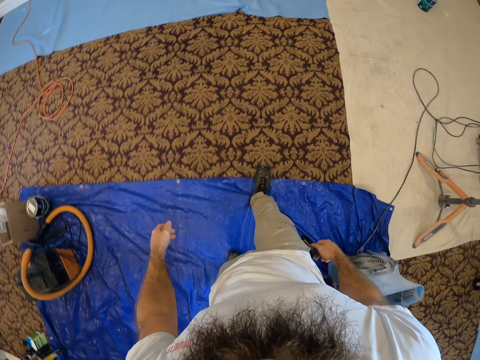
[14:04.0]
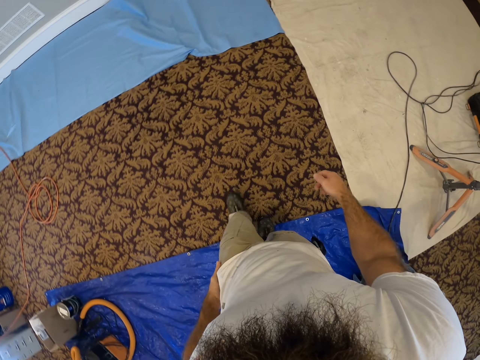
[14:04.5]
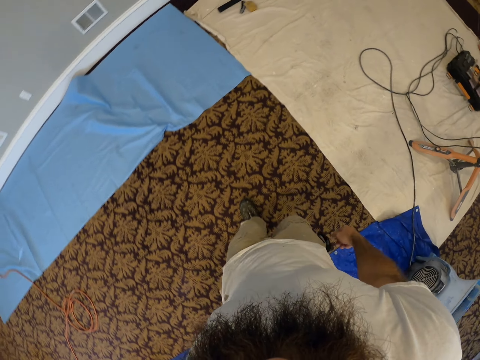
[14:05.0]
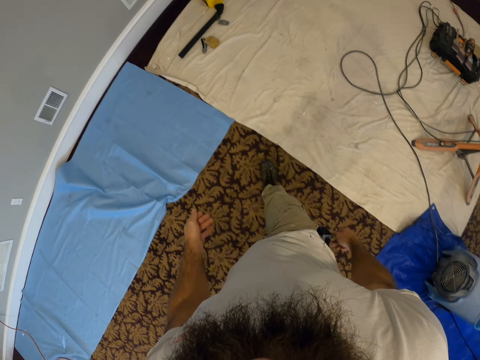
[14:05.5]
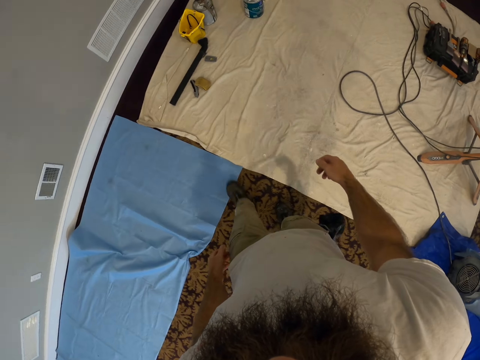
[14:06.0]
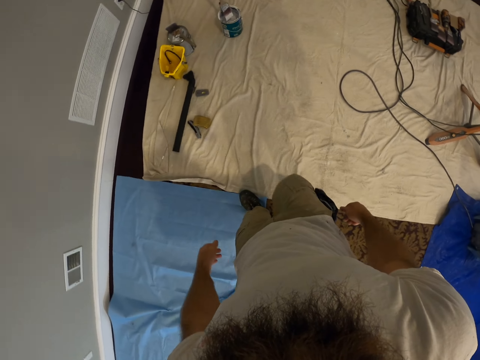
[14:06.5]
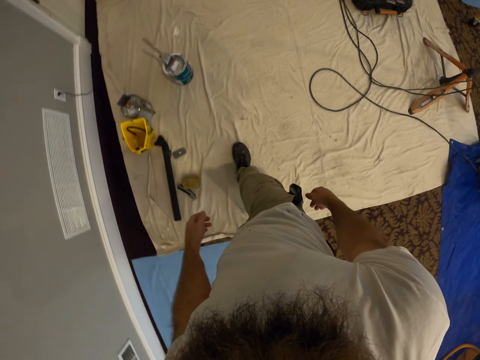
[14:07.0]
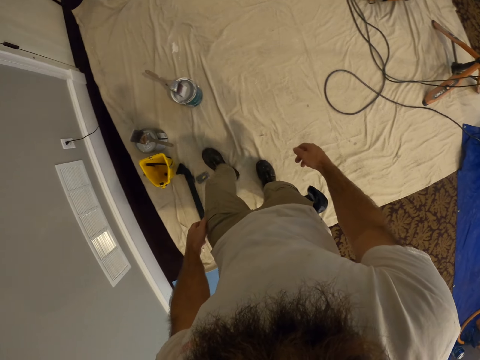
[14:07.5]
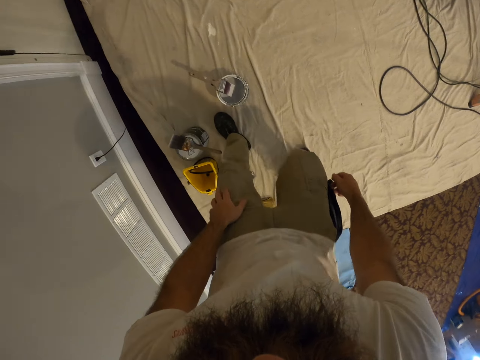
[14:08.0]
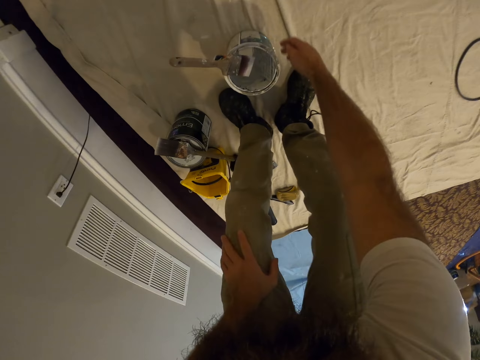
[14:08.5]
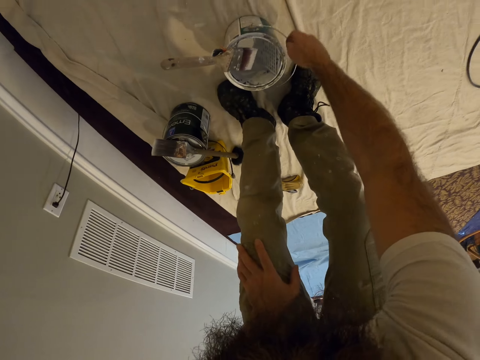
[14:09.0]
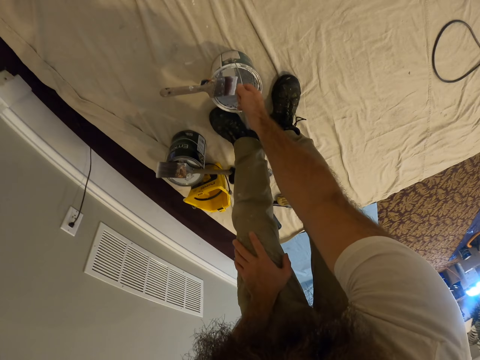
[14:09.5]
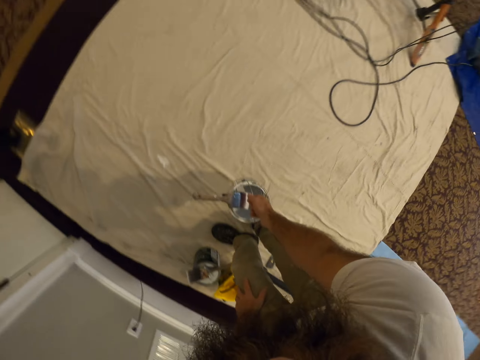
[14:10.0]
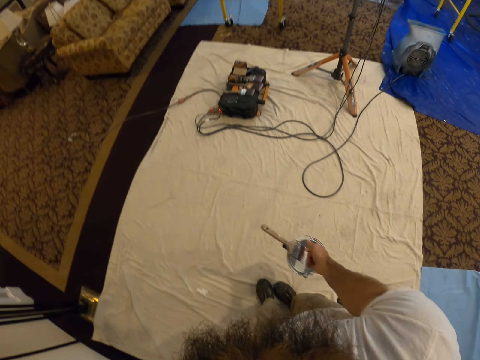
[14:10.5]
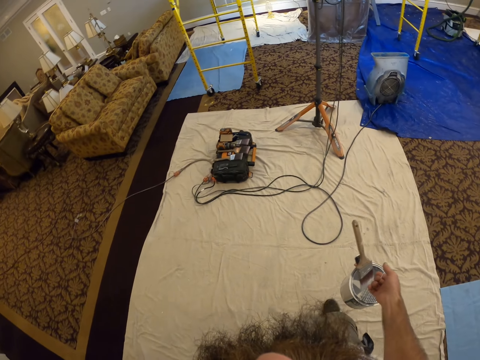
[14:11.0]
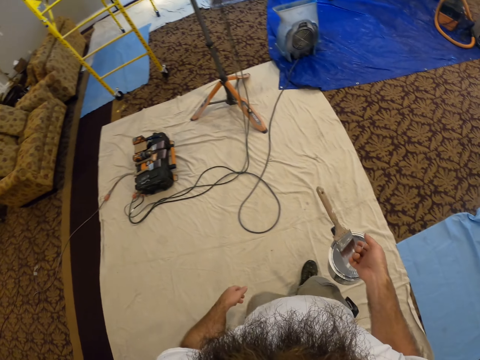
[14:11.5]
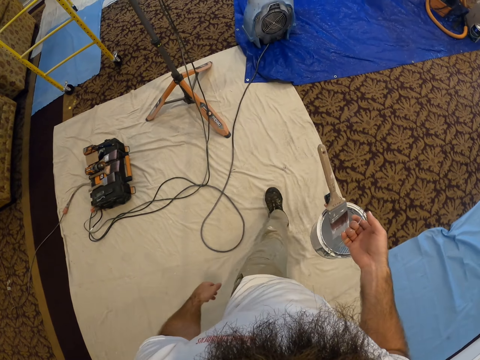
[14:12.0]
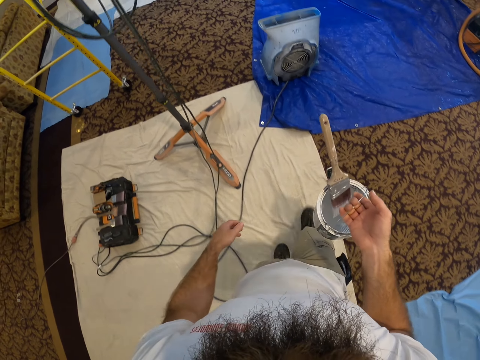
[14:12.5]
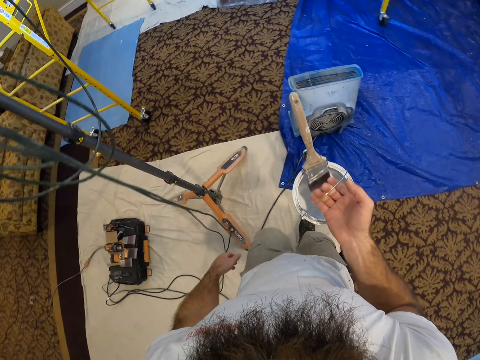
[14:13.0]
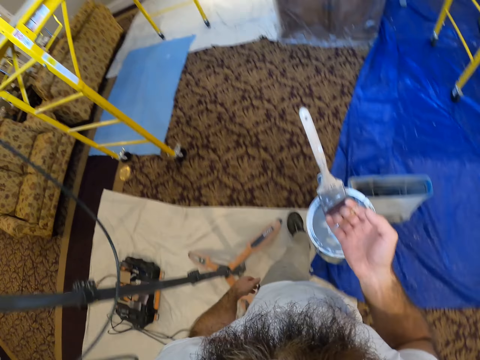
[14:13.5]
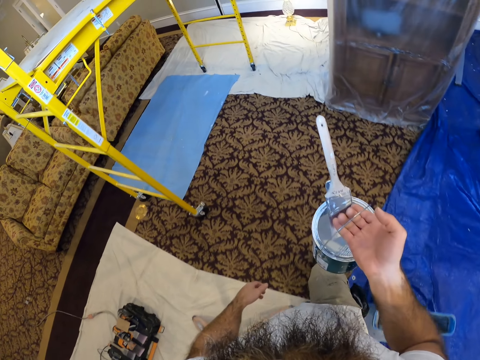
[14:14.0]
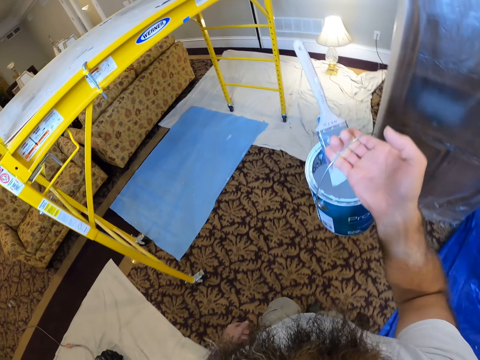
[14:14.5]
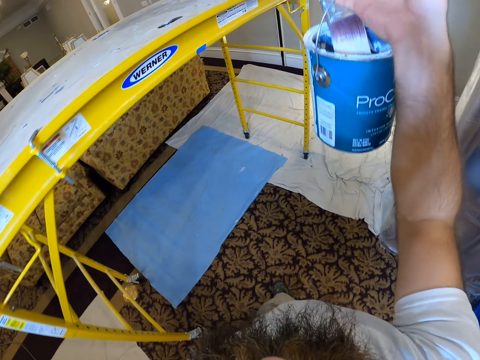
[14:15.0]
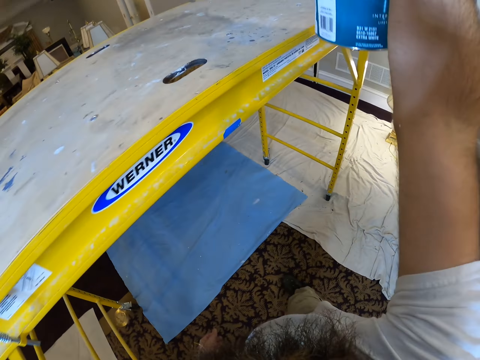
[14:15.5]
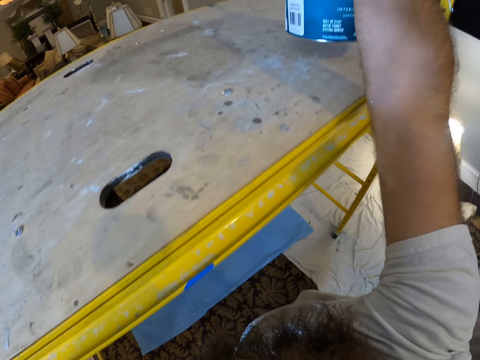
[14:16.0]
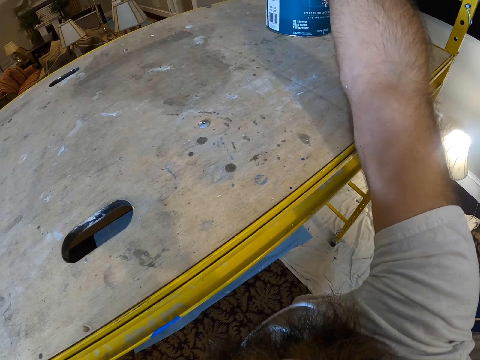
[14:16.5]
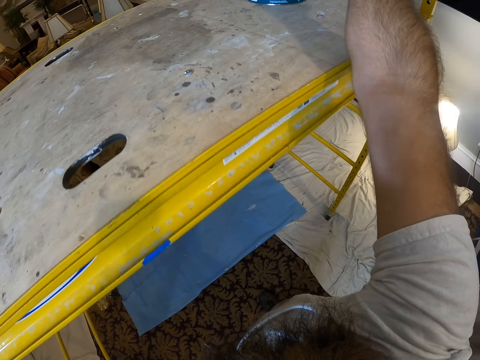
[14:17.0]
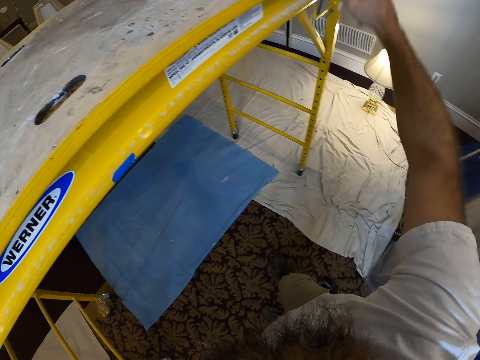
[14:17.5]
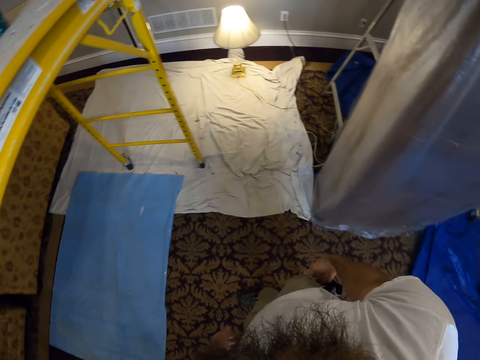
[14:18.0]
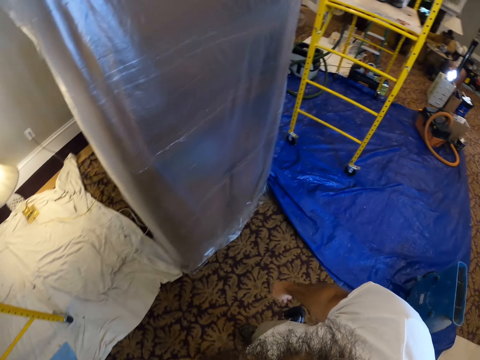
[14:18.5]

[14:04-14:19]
The camera wearer picks up a paint bucket from the floor with his right hand. He walks across the room. He drops the paint bucket on the work platform with his right hand.

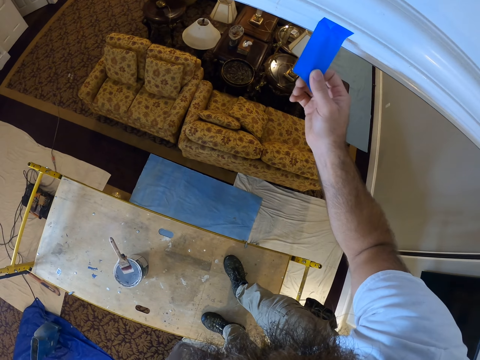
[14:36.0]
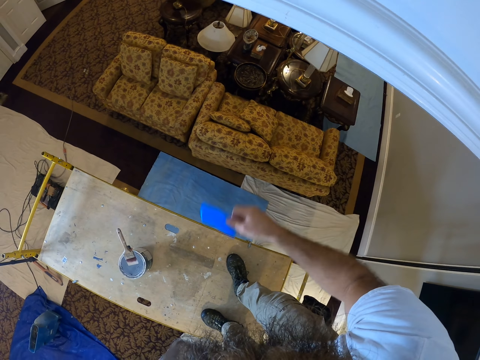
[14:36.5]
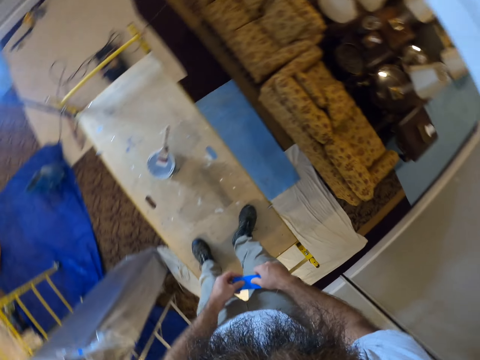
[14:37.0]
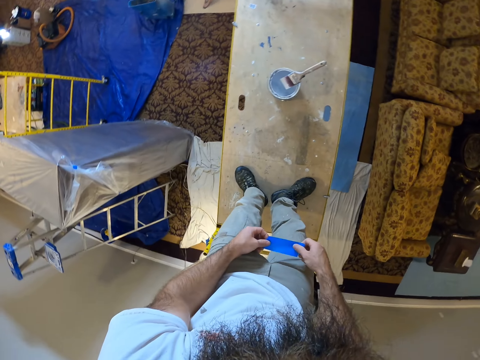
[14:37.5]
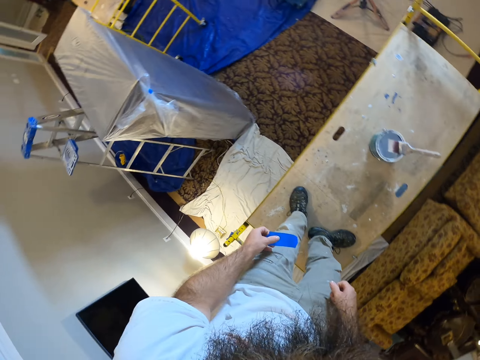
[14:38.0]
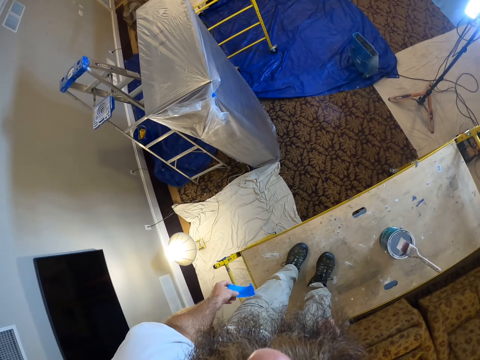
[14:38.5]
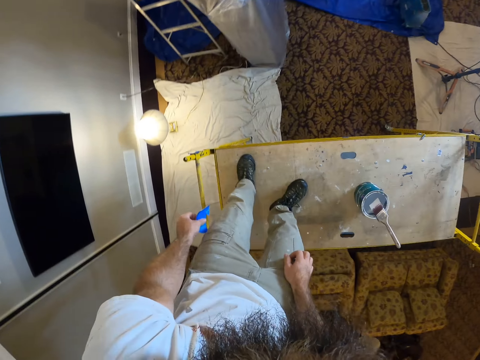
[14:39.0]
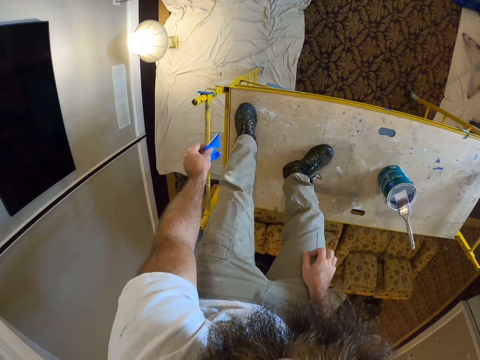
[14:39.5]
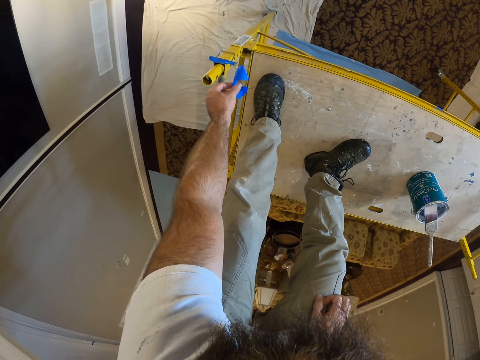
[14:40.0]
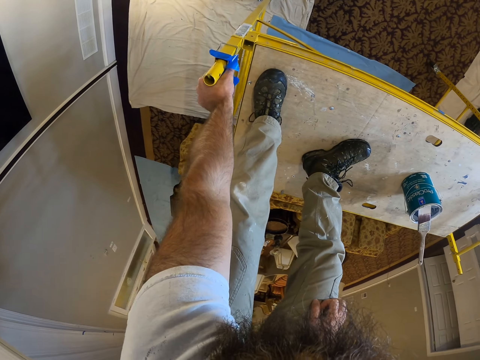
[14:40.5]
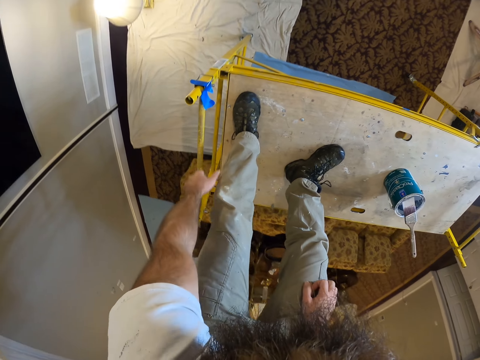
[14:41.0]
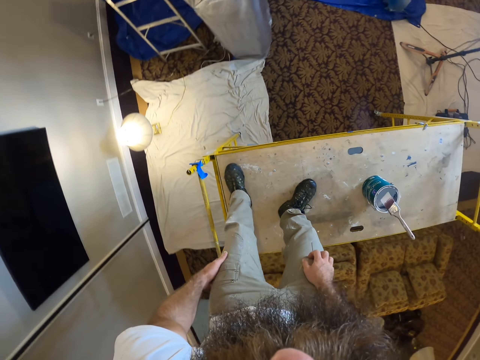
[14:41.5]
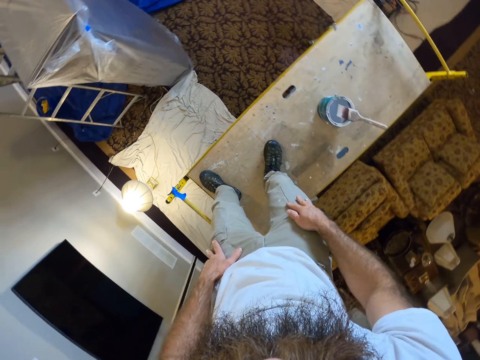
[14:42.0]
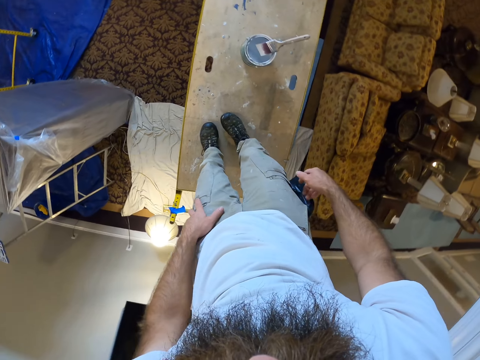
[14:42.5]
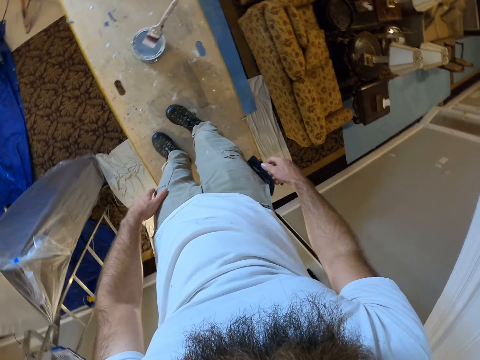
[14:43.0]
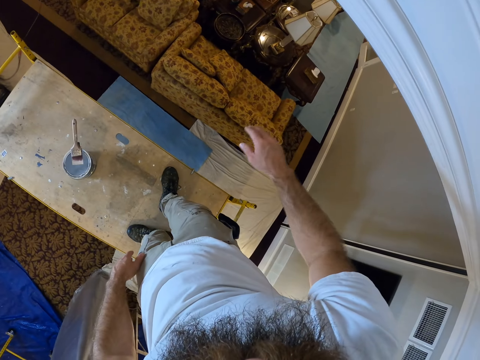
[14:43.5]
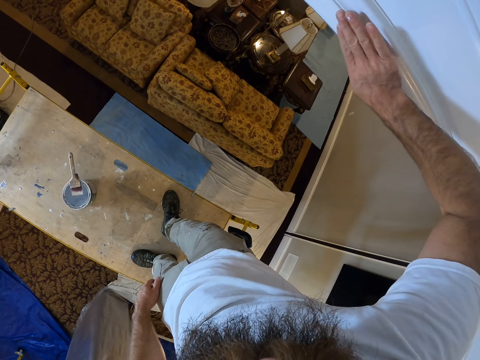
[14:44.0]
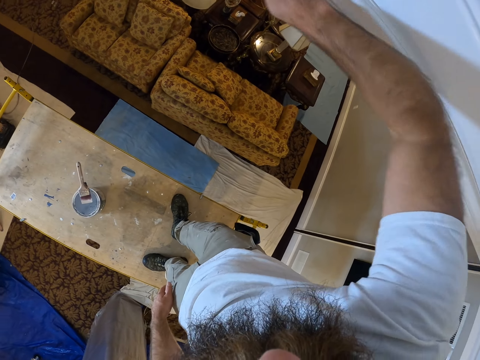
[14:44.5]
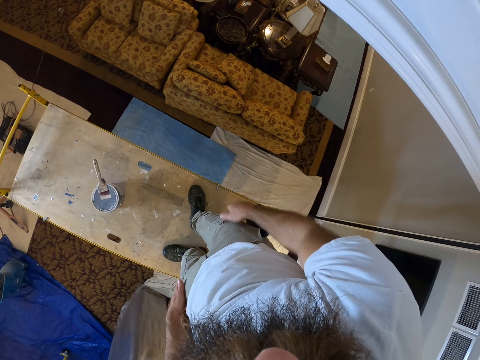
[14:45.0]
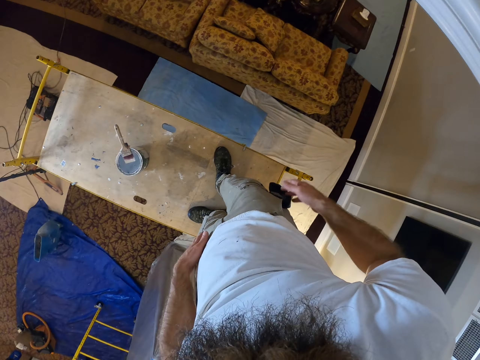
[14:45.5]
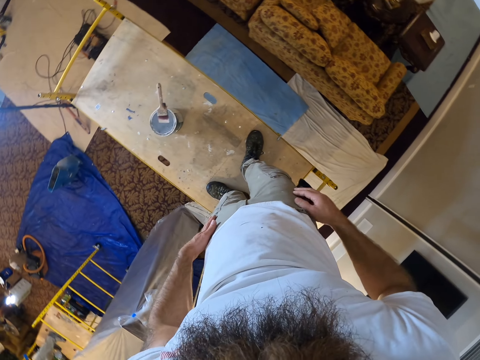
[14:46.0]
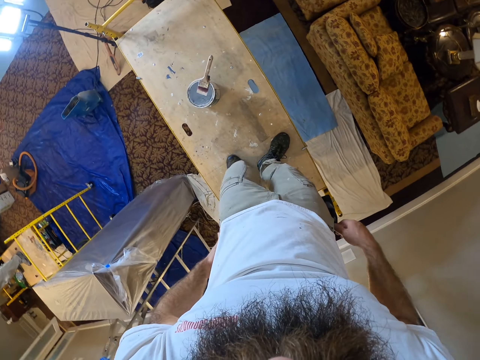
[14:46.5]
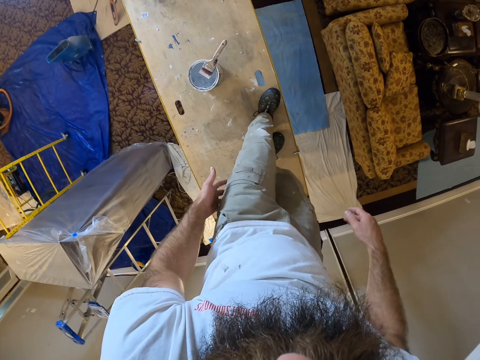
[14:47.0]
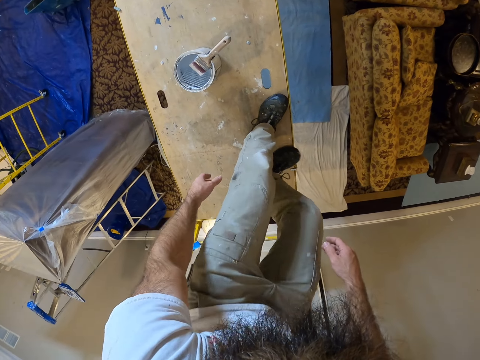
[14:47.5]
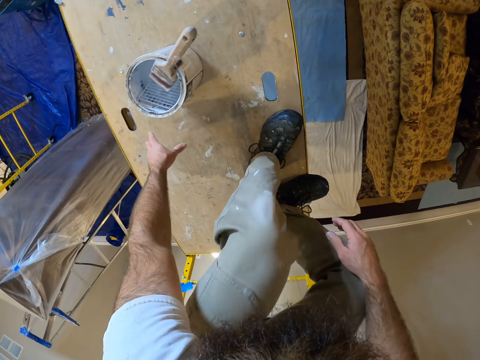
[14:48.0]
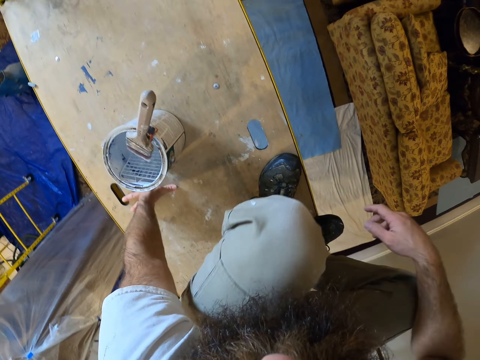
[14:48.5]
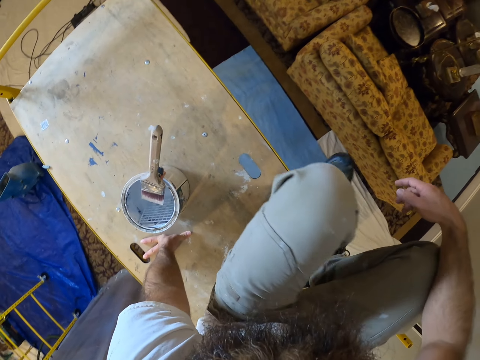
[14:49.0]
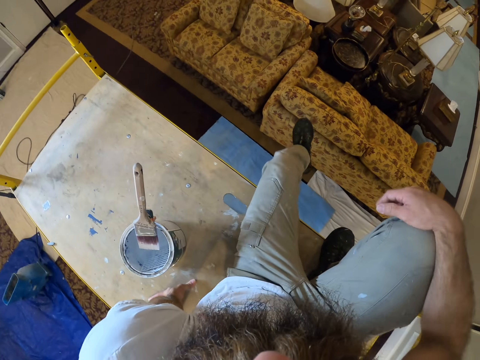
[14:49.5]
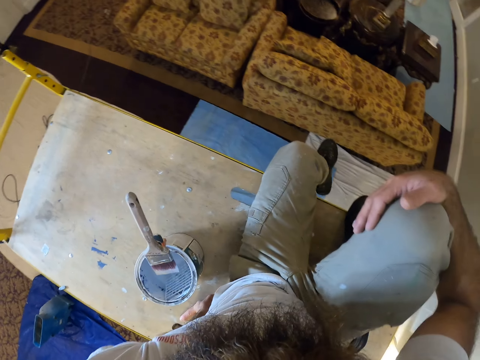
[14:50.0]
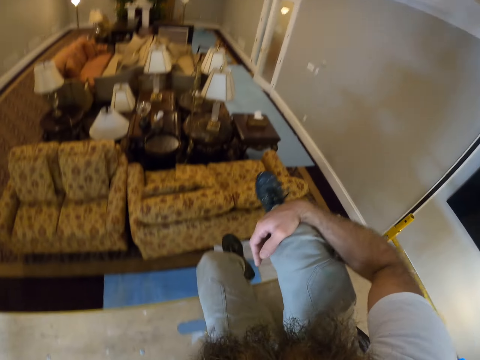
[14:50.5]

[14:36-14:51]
The camera wearer removes a paper from the wall. He places the tape on the work platform with his left hand. He sticks the paper on the scaffold ladder. He examines the wall with his right hand. He rubs the wall with his hand and rubs his hand on his trouser. He sits on the work platform.
